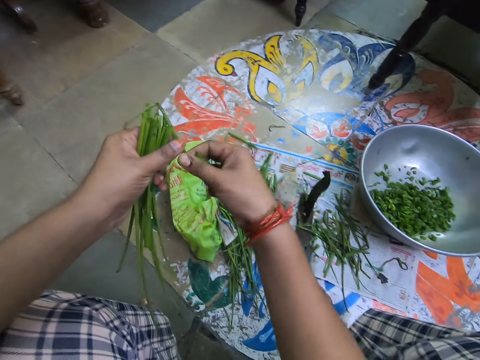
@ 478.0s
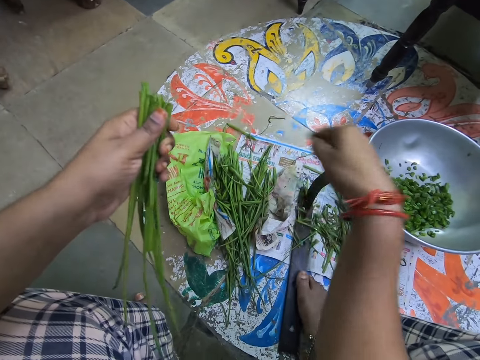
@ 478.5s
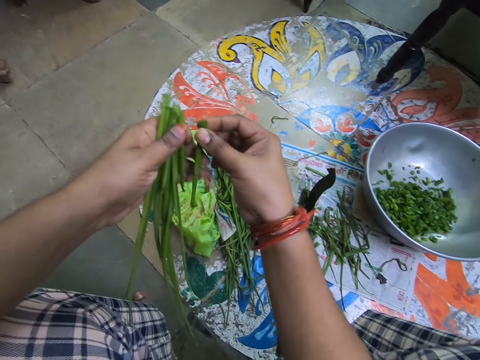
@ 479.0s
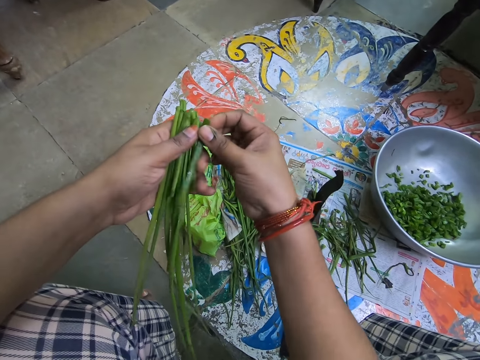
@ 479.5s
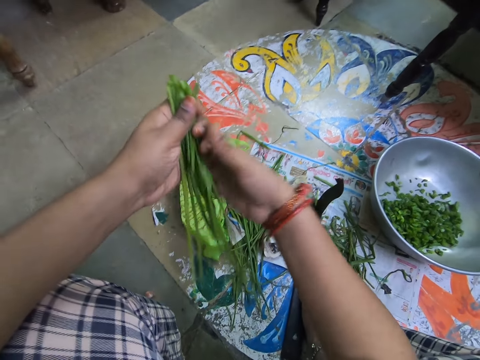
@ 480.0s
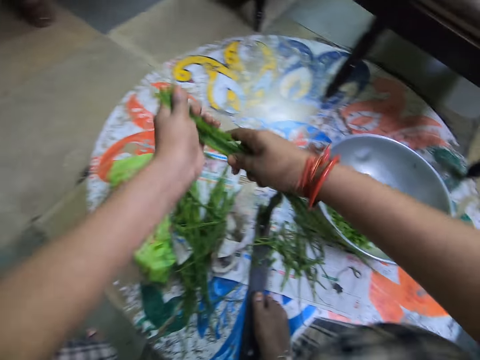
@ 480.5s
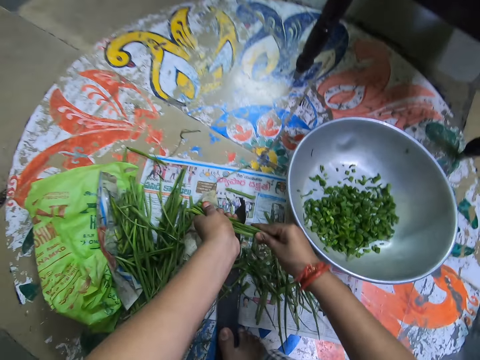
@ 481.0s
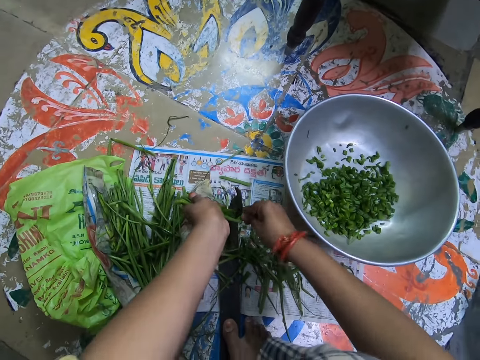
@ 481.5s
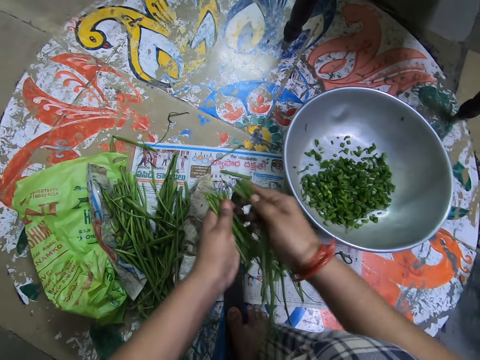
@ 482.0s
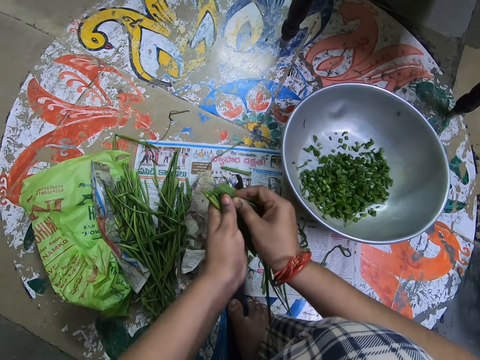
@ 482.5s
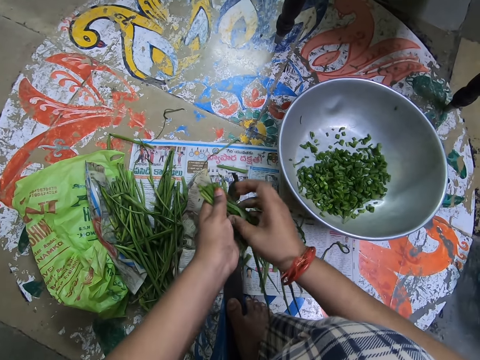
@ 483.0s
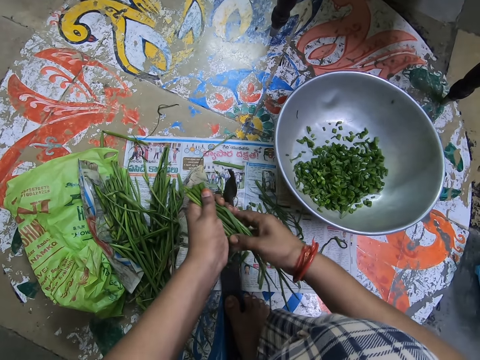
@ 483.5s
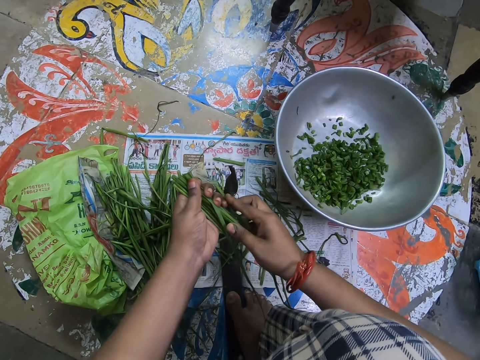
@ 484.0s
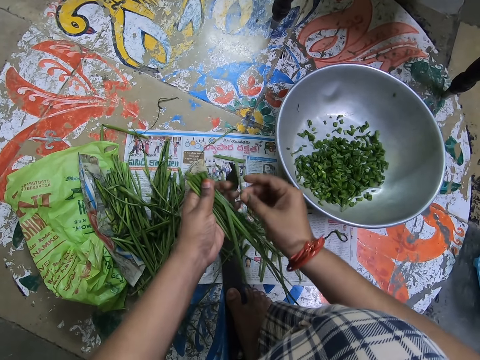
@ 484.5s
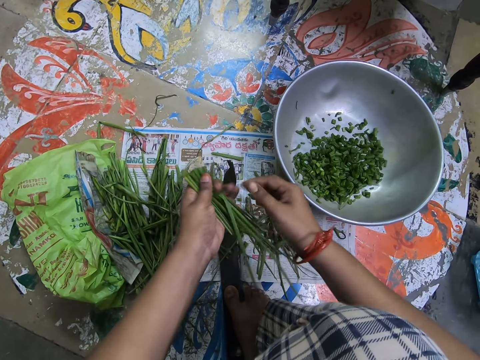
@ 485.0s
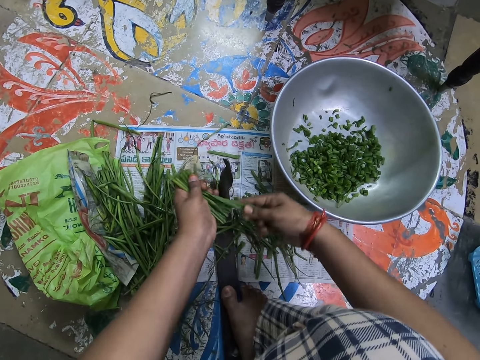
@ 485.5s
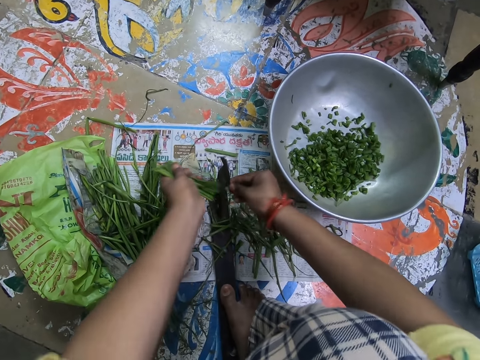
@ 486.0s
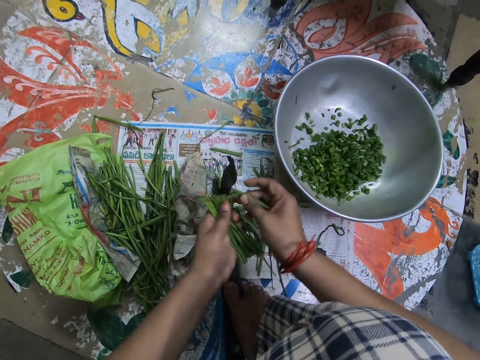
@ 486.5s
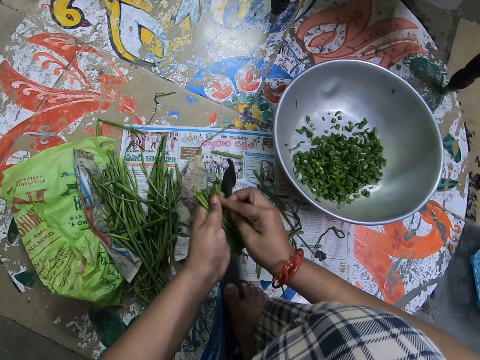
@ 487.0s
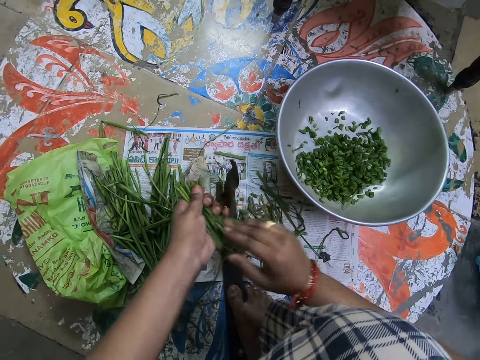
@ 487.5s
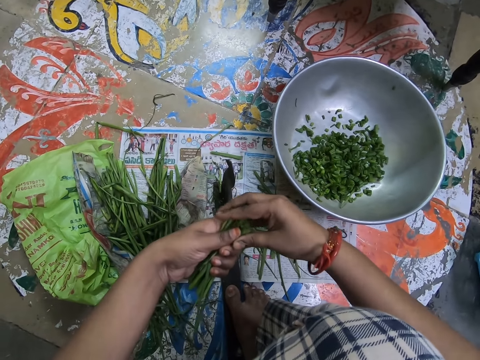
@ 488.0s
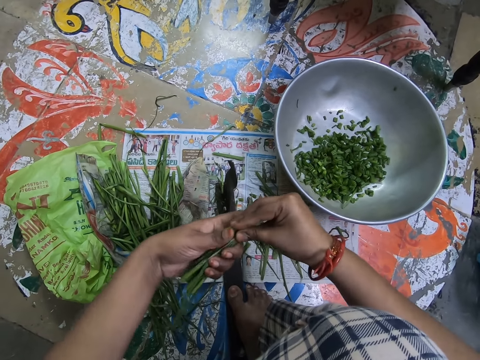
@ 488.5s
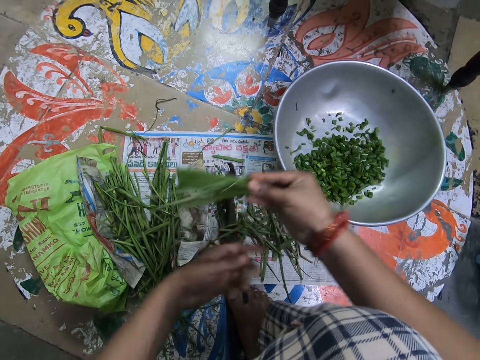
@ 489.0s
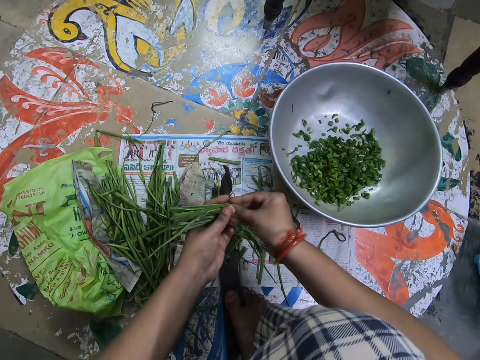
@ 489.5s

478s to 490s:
The camera wearer picks up something. They drop something. They put something together. They hold something with both hands. They cut the spring onions. They put something together. They adjust the spring onions. They hold something with both hands. They cut the spring onions. They put something together. They hold something with both hands.

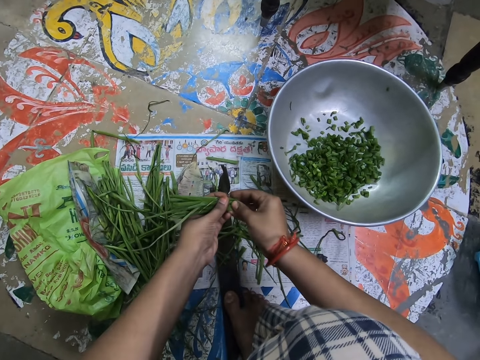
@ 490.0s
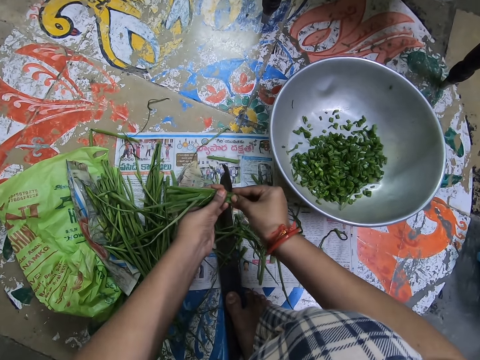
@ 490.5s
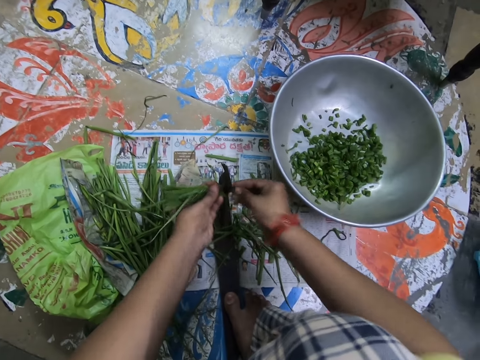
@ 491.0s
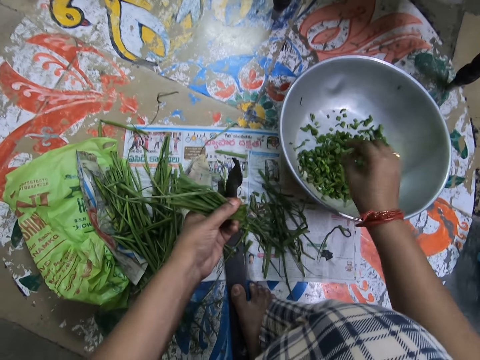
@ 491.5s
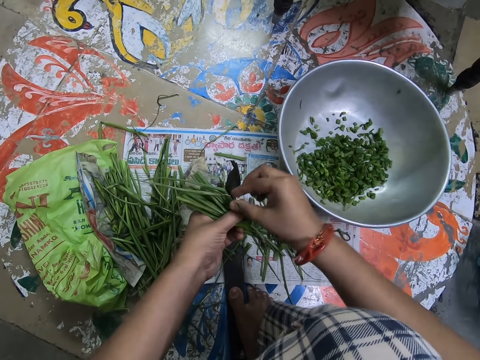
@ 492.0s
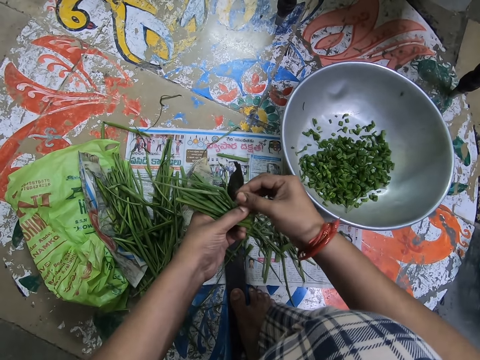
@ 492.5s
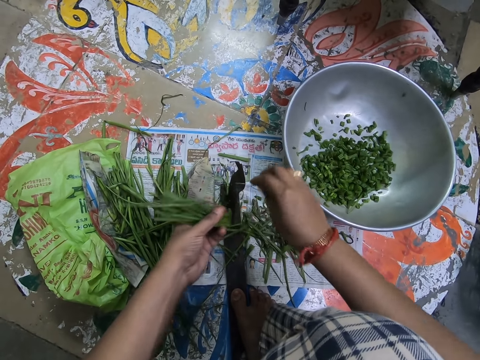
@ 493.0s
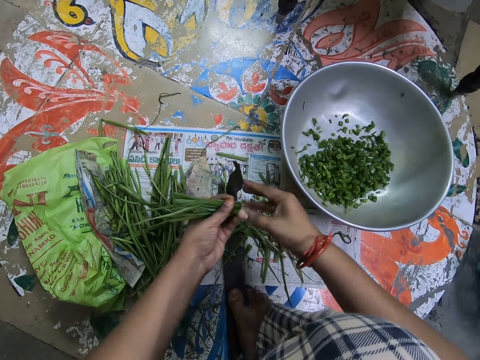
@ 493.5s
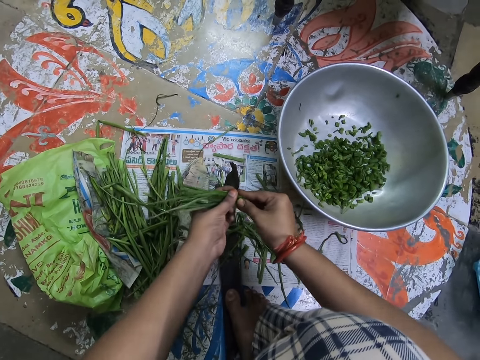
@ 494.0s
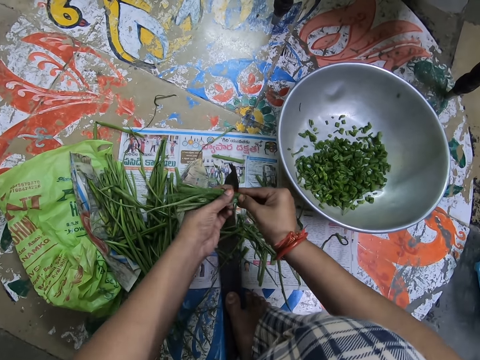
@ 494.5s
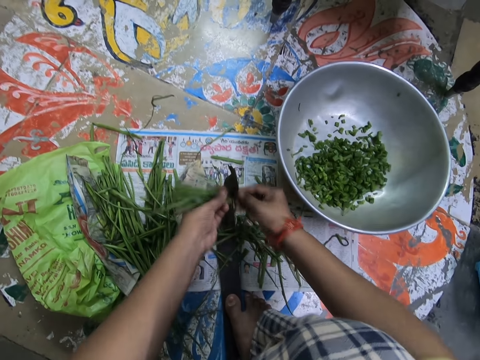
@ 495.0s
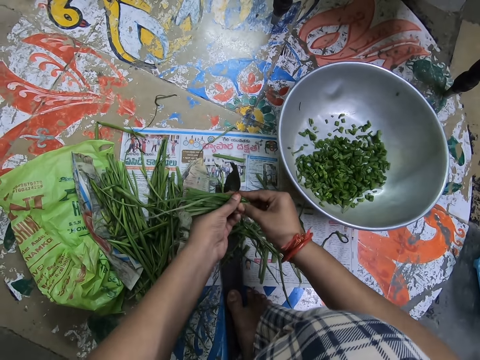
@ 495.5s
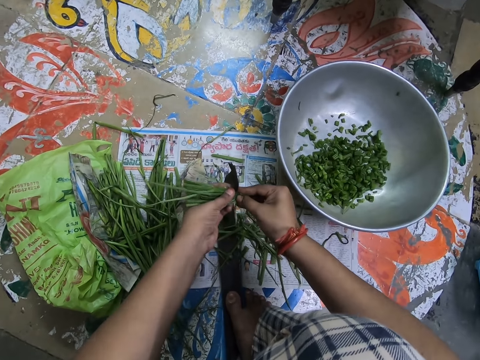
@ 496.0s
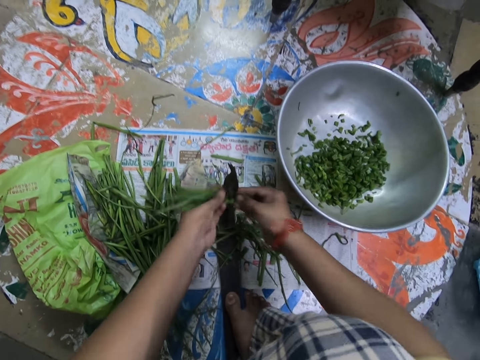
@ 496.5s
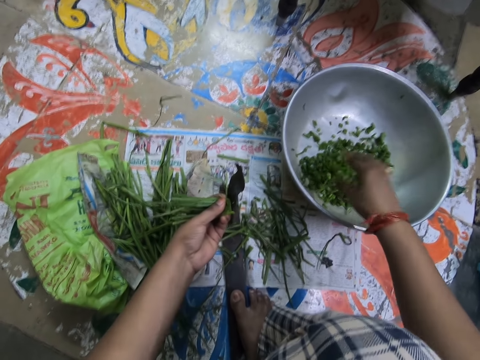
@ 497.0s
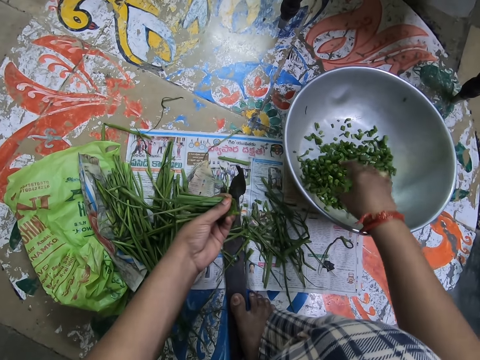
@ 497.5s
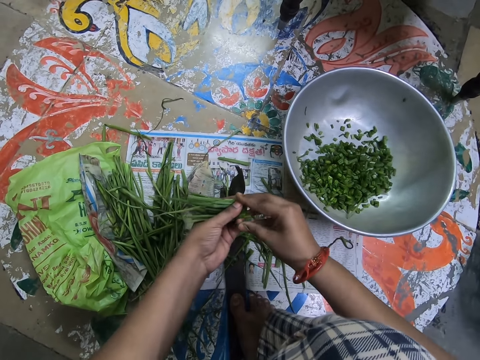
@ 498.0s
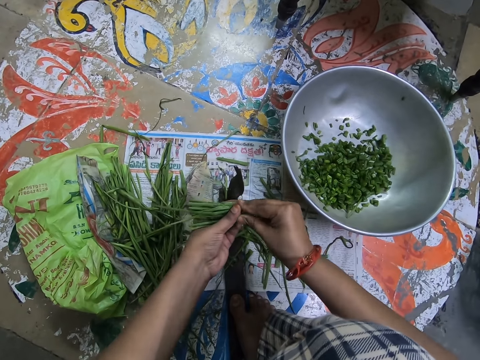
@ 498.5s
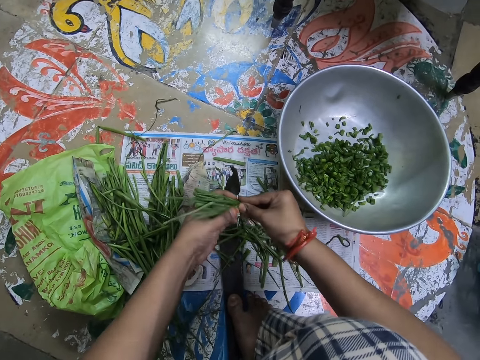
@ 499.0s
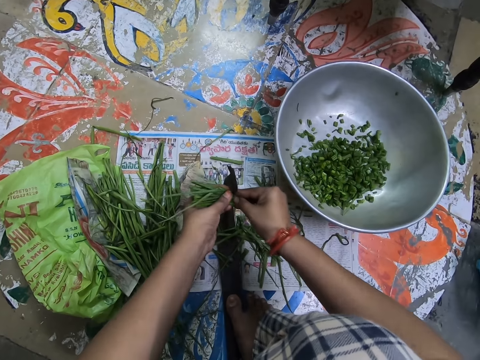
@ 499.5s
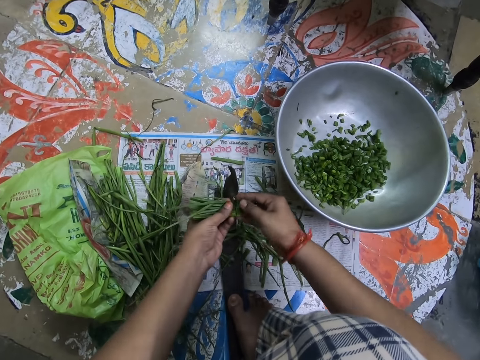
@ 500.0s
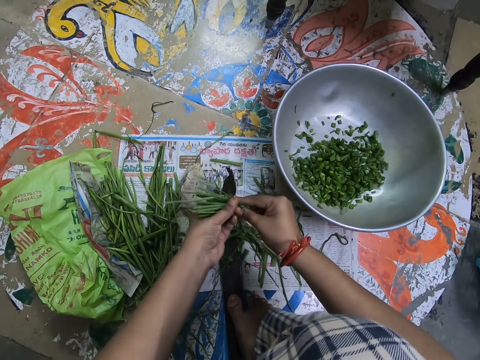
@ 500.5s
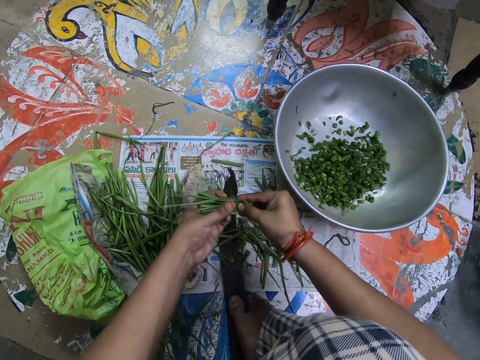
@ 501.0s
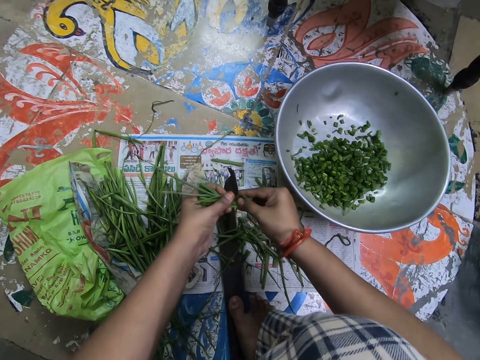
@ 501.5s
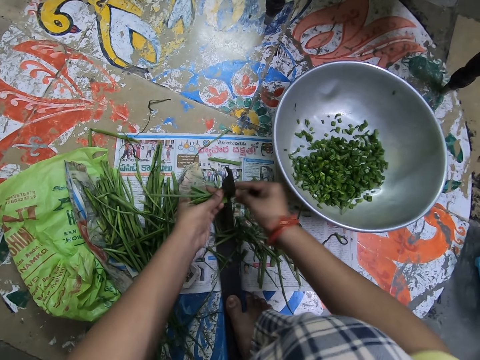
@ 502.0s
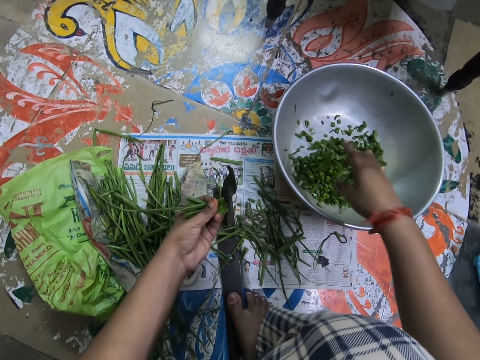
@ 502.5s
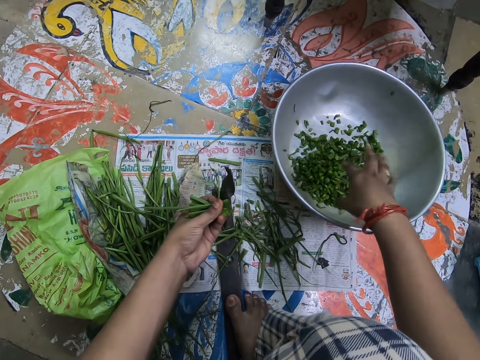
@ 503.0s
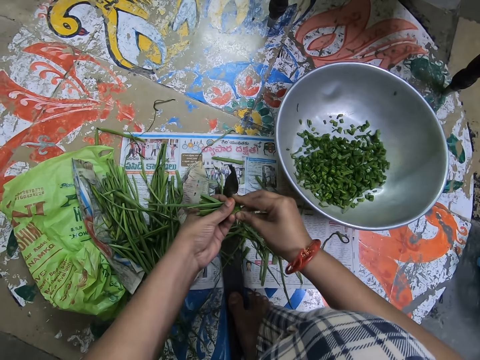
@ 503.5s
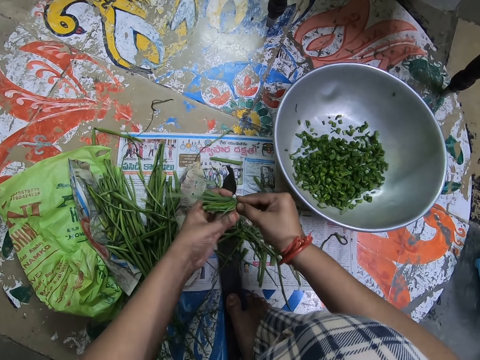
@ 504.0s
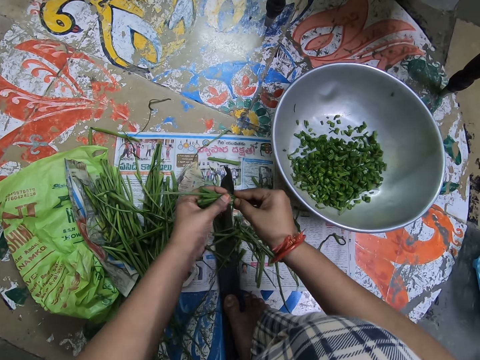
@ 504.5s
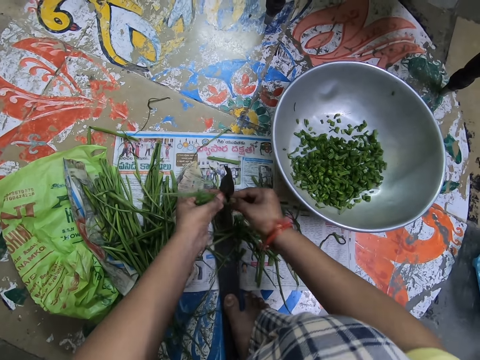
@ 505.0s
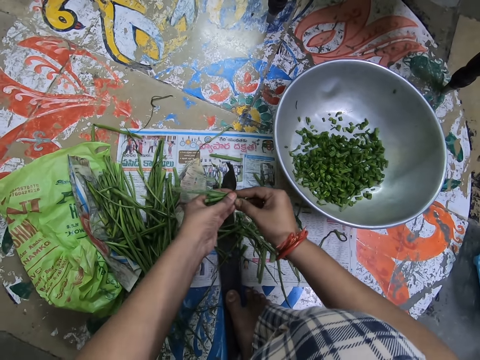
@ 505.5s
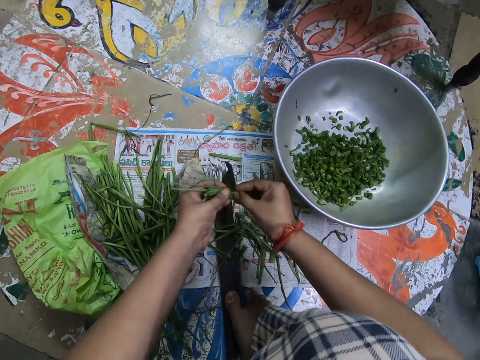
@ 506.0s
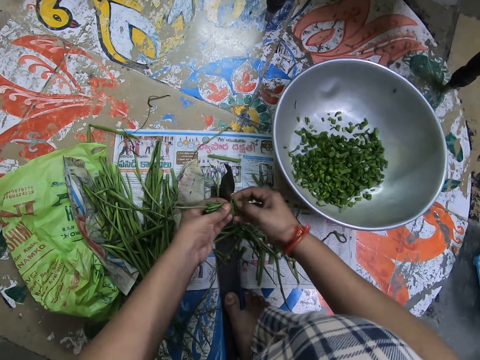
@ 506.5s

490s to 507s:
The camera wearer cuts something. They pour the spring onions into the bowl. They pick up something. They drop something. They hold something with both hands. They cut the spring onions. They pour the spring onions into the bowl. They shake their hand. They hold something with both hands. They cut the spring onions. They pour the spring onions into the bowl. They hold something with both hands. They cut the spring onions.
